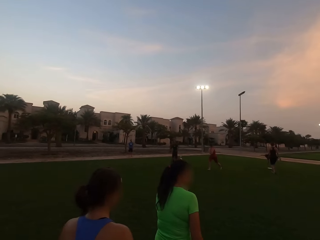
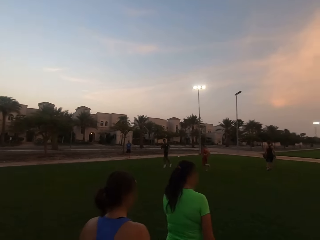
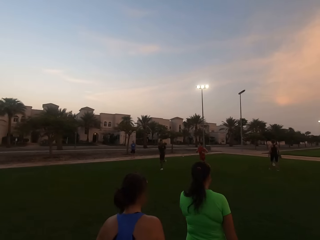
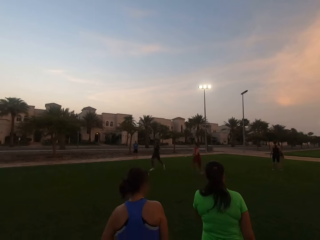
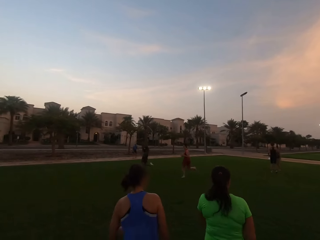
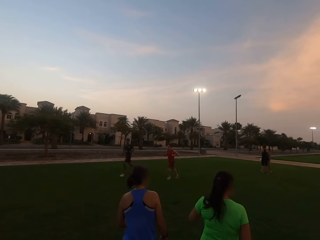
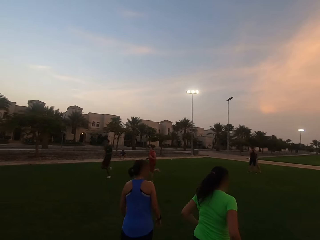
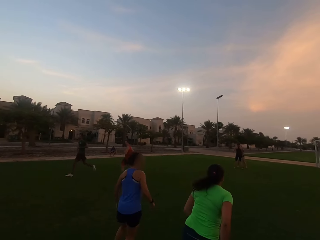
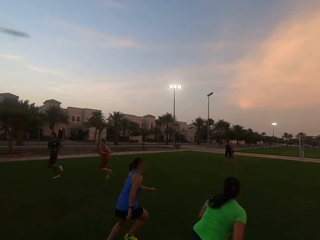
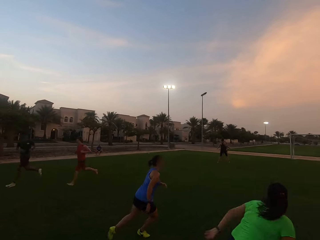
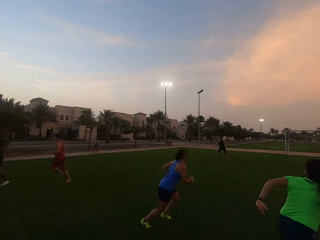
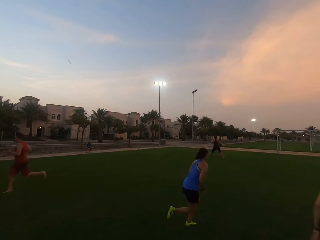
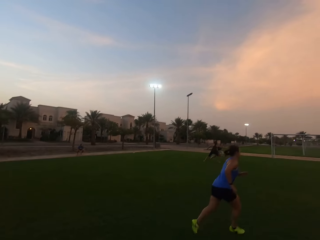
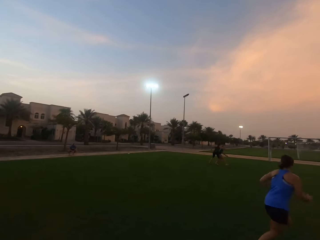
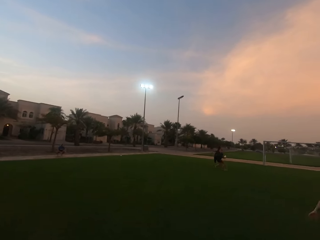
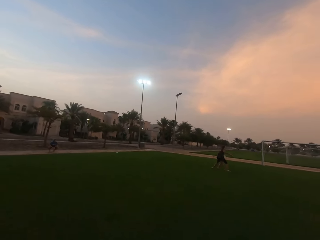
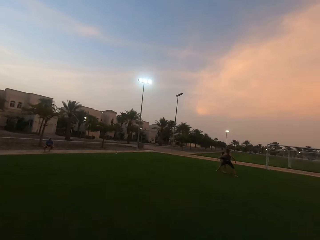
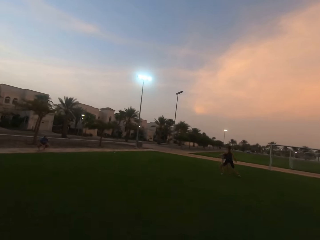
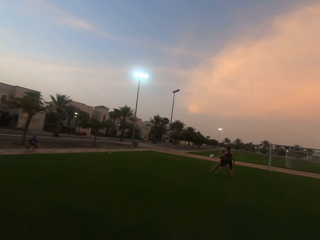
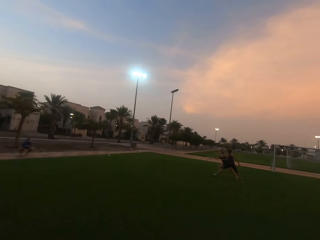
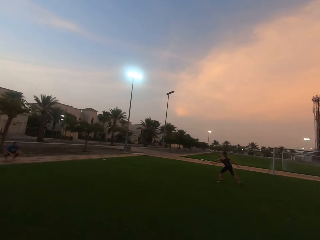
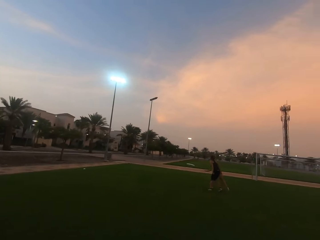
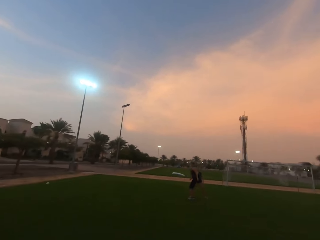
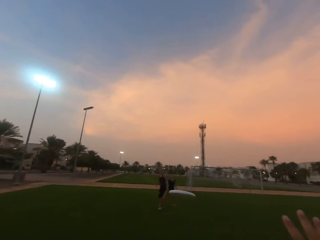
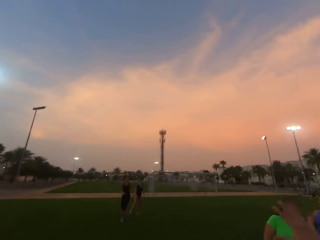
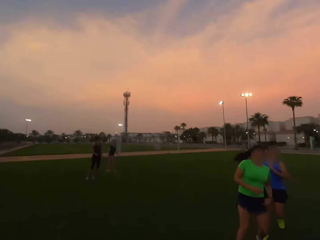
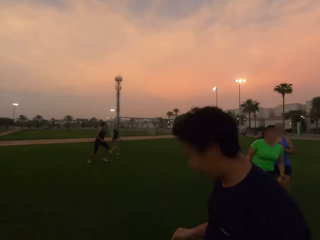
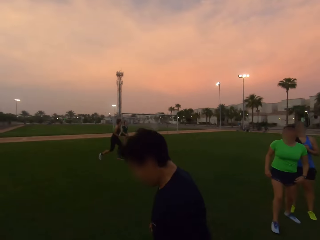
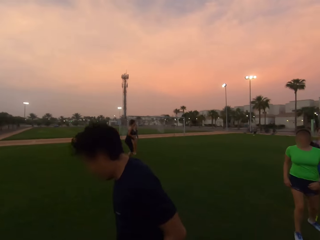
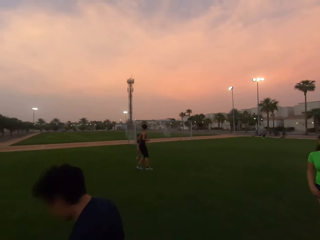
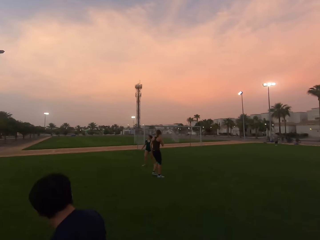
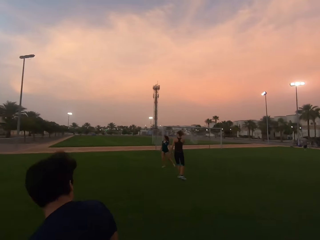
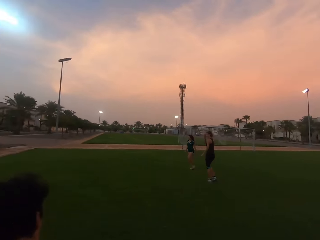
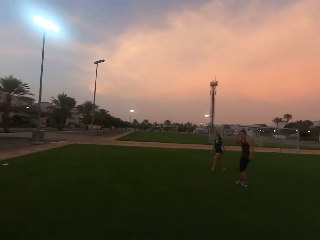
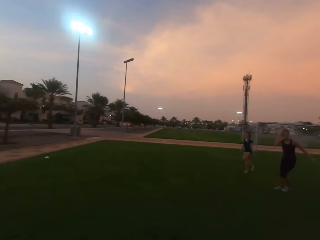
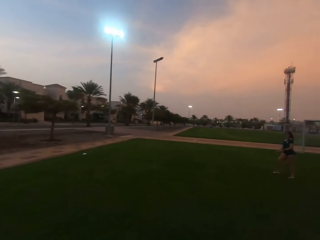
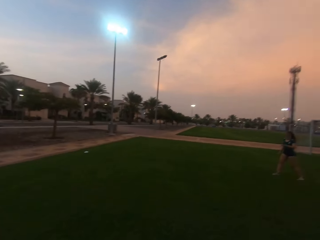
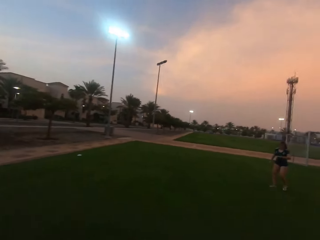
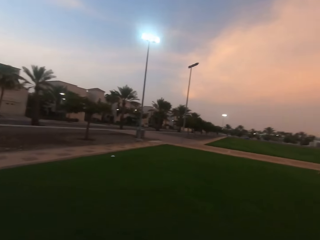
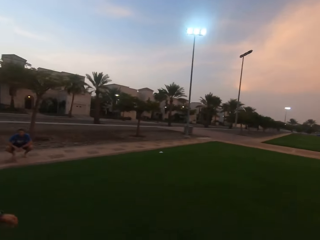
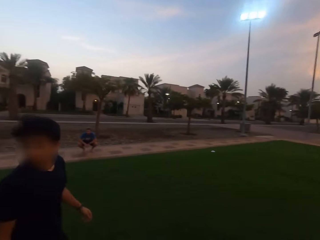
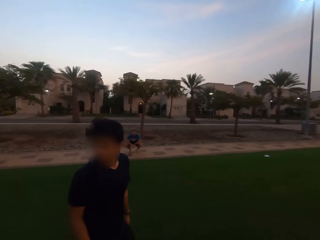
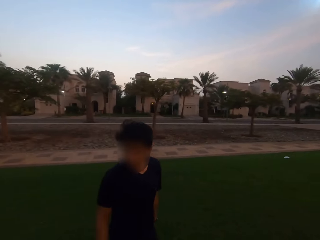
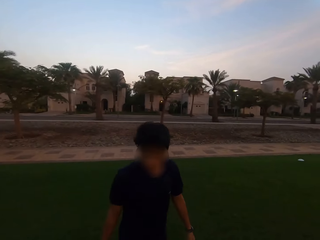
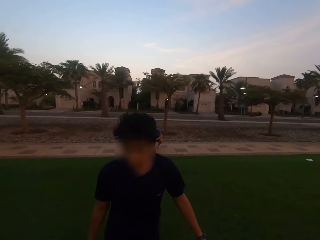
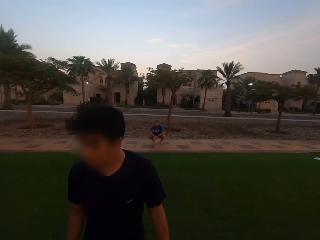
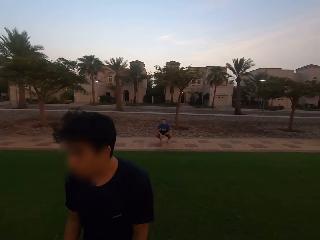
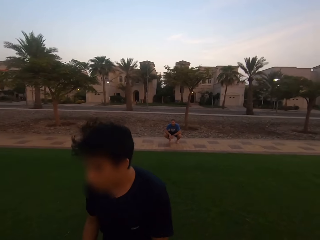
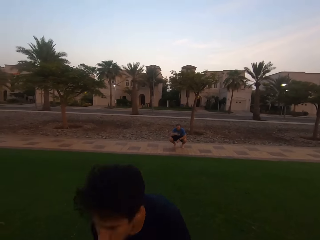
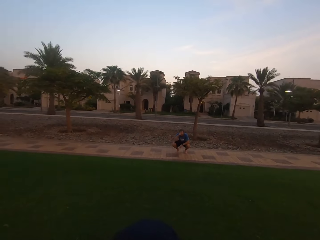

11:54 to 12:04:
A man runs. Another man runs. The camera wearer runs left. A woman throws a frisbee. A third man catches the frisbee.

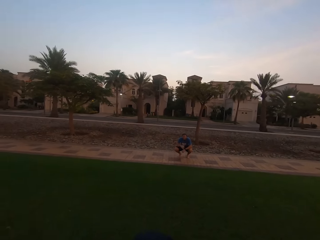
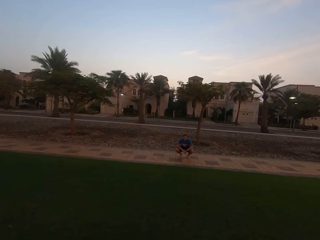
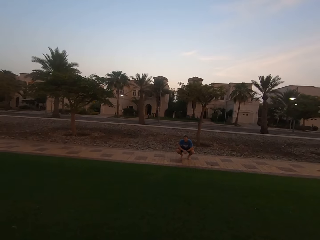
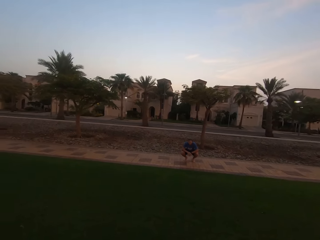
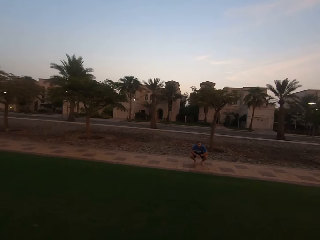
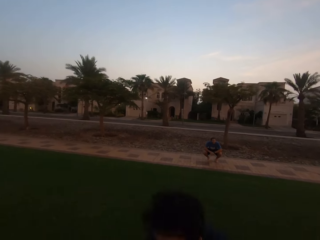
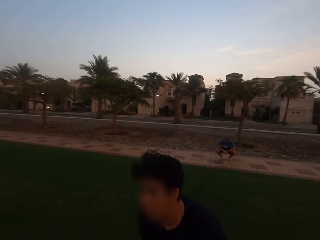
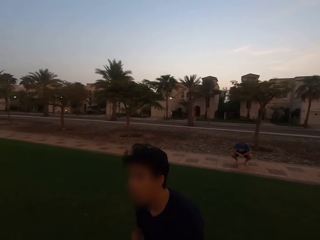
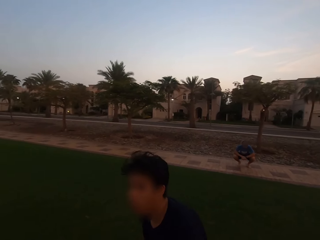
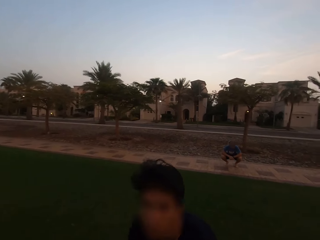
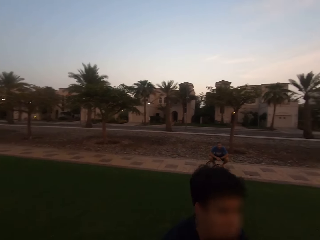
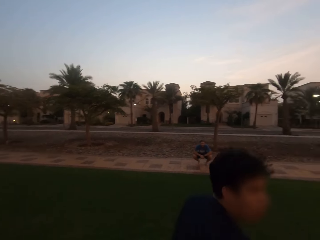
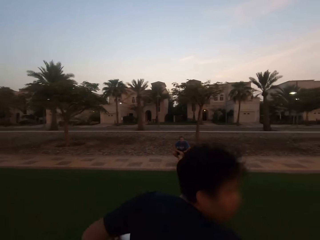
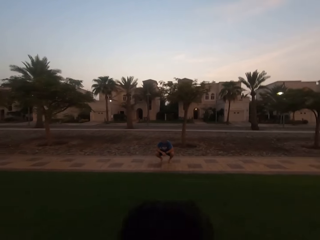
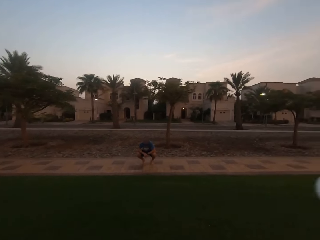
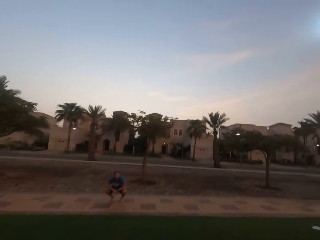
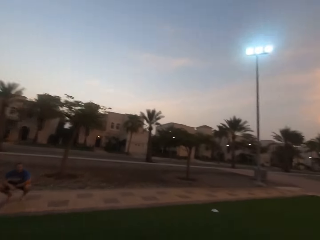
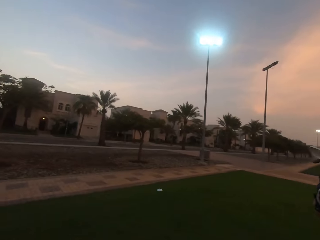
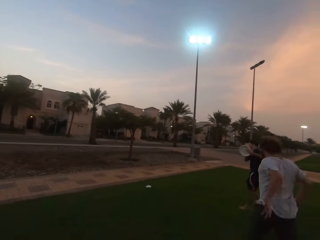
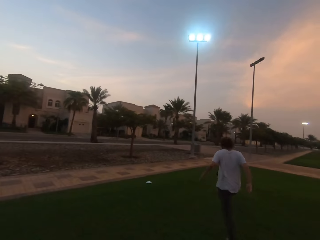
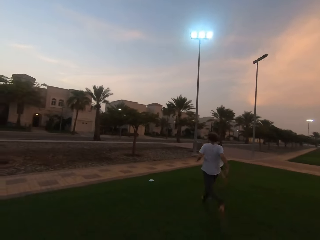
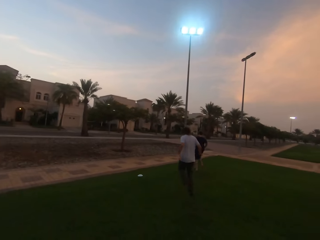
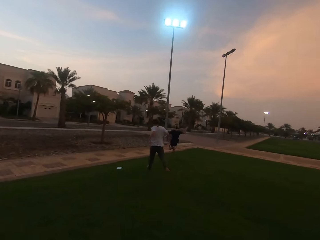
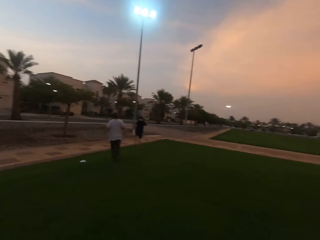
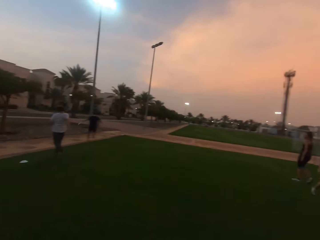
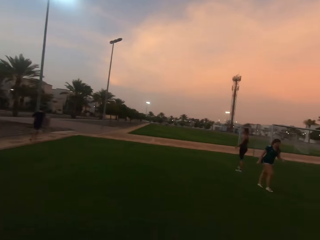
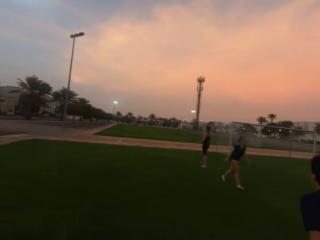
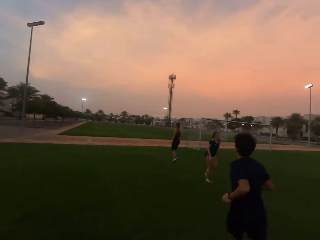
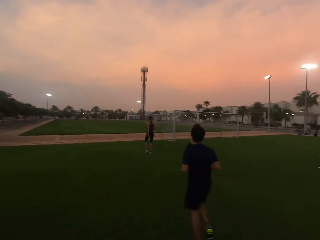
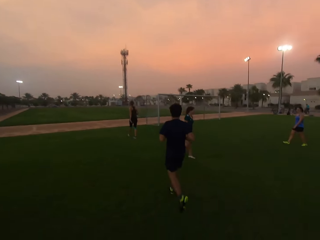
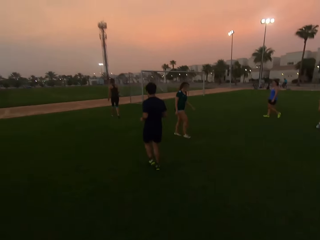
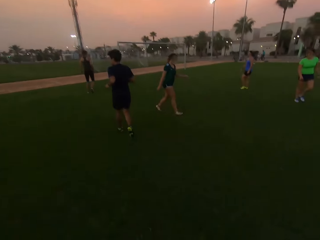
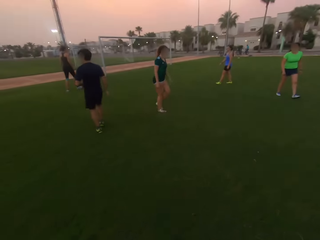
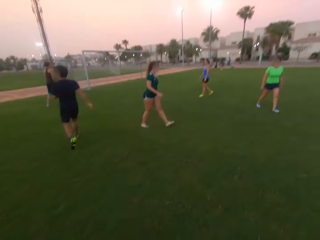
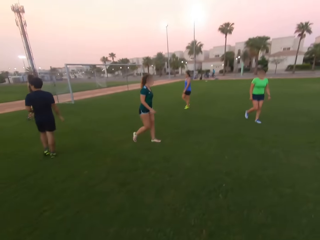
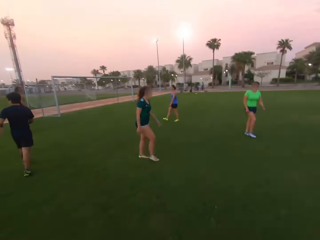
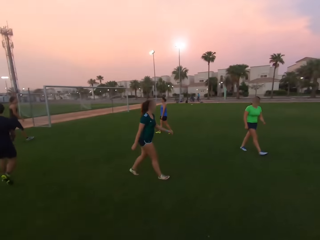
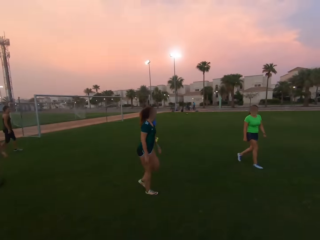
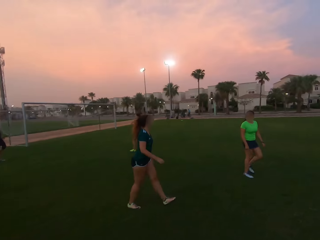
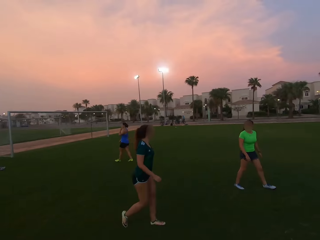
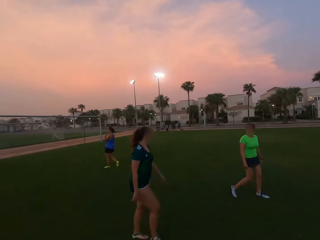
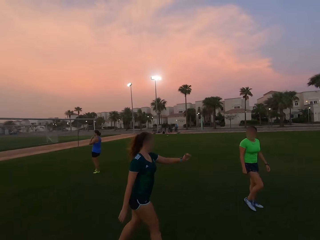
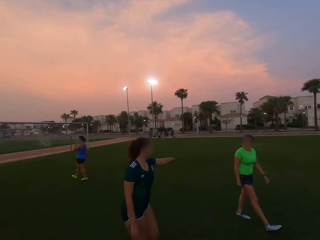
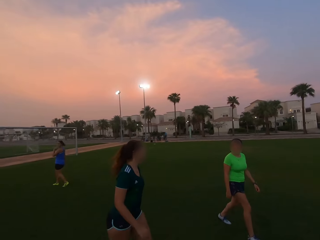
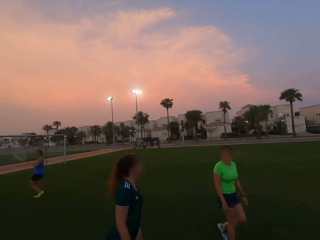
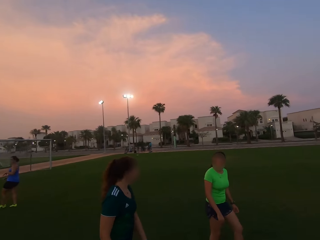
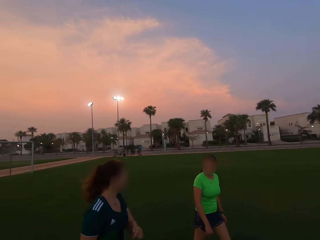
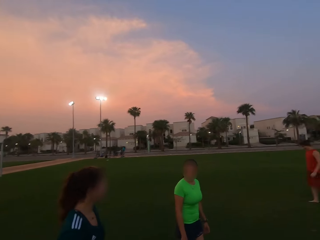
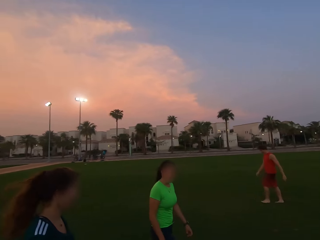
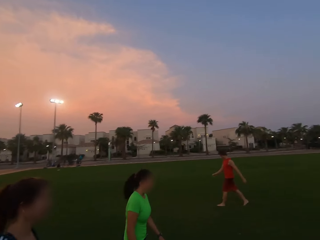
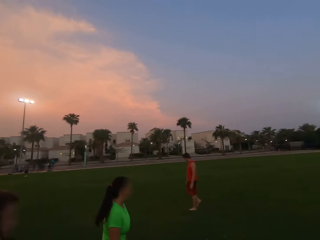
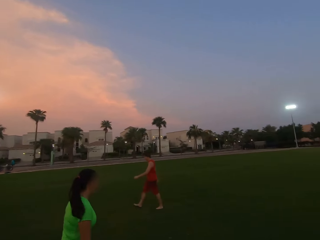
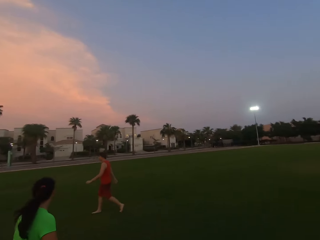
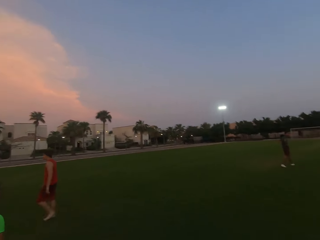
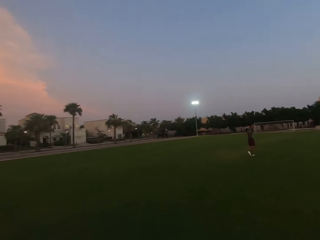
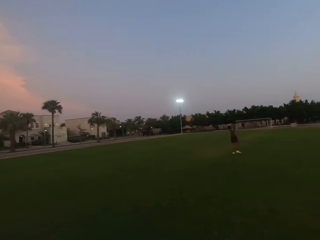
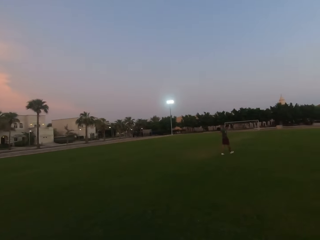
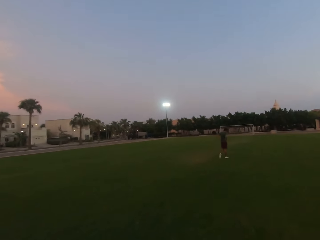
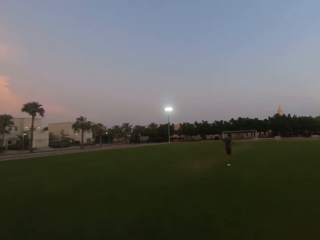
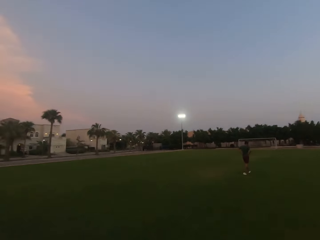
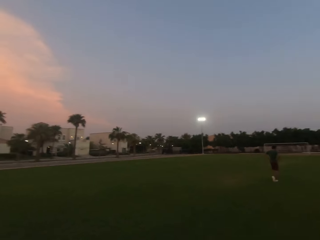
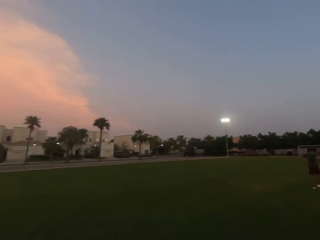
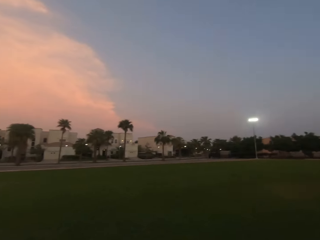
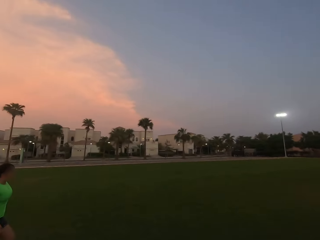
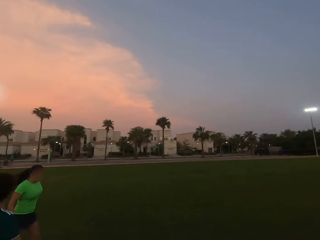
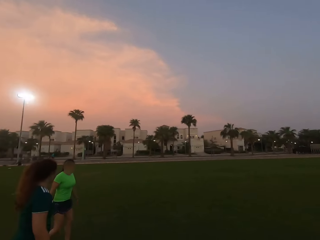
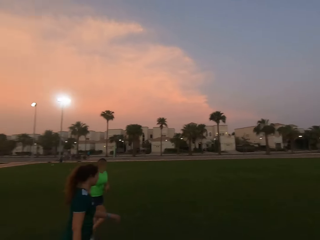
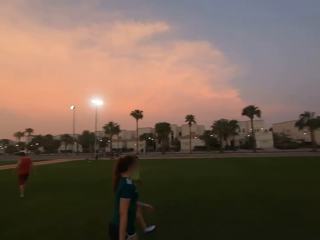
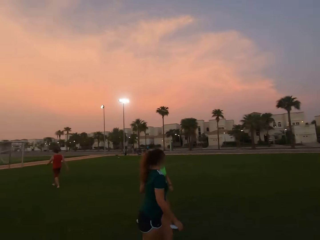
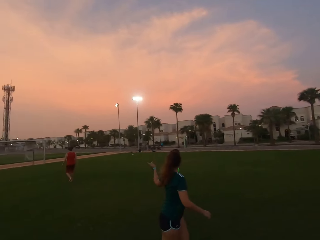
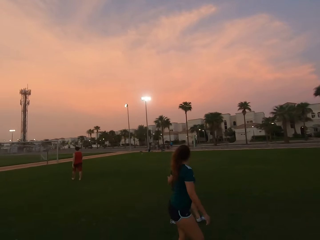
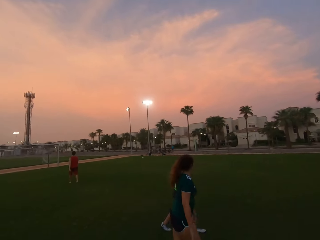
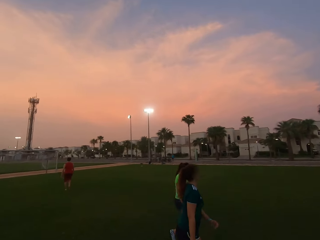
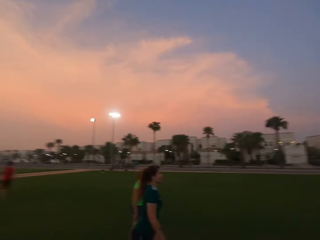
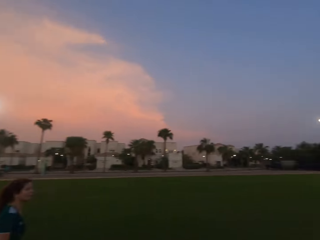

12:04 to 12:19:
The camera wearer looks left. A man throws a frisbee. Another man catches the frisbee. A third man runs. The camera wearer looks forward. A woman walks. A second woman walks. A third woman walks. A fourth woman walks. The first man runs. The camera wearer walks forward. The fourth woman dialogues with the first woman. A fourth man walks. The camera wearer walks. They turn forward. A fifth man walks. The camera wearer turns backwards.
